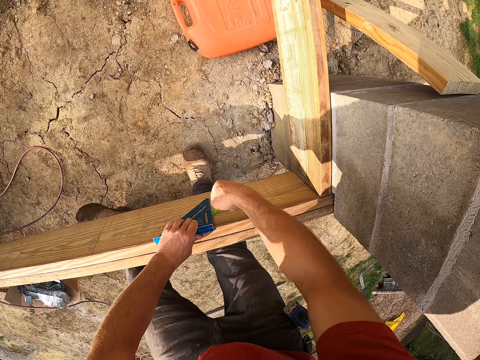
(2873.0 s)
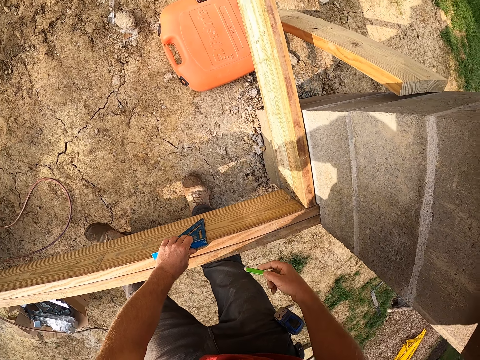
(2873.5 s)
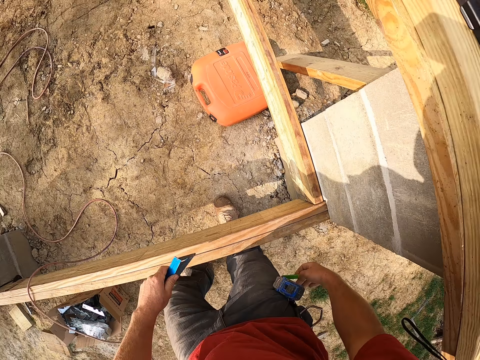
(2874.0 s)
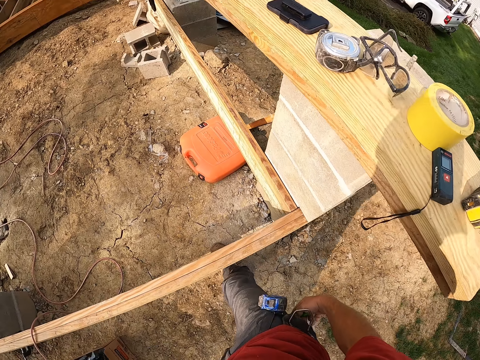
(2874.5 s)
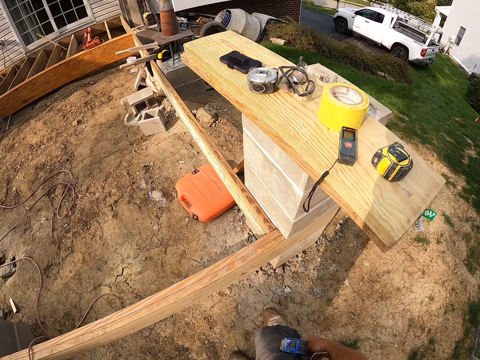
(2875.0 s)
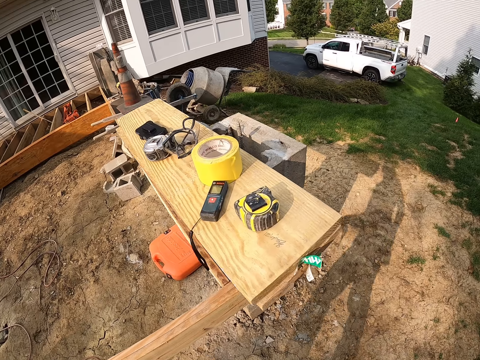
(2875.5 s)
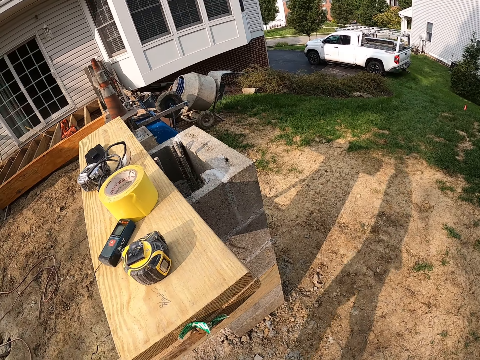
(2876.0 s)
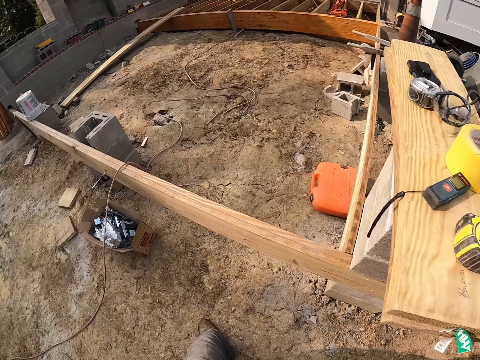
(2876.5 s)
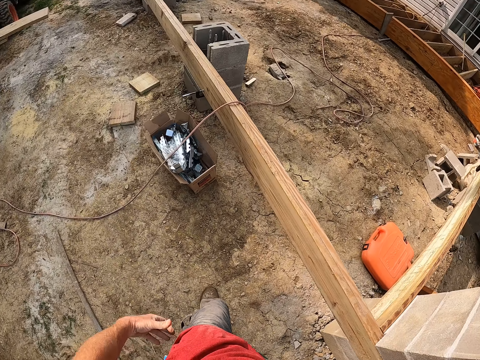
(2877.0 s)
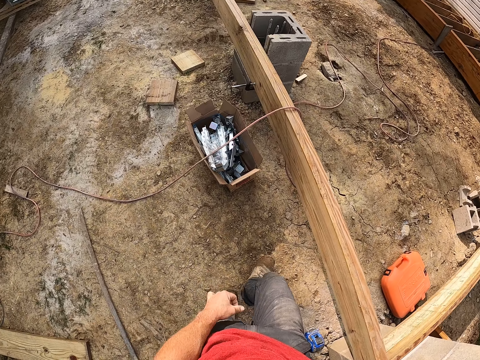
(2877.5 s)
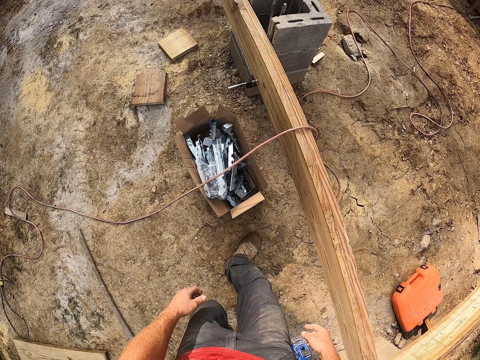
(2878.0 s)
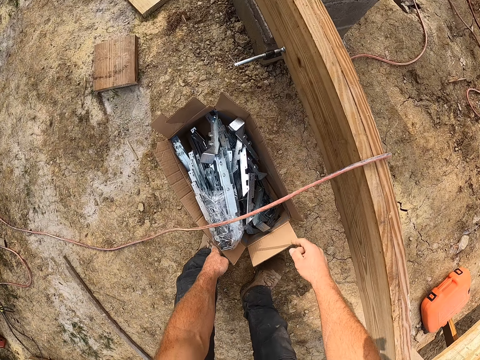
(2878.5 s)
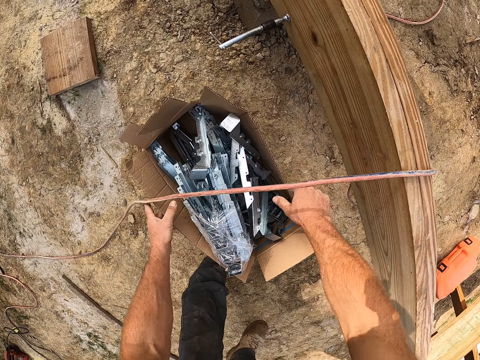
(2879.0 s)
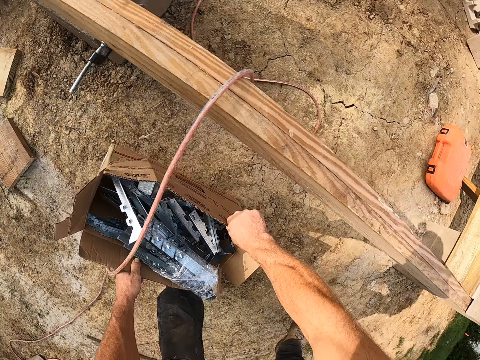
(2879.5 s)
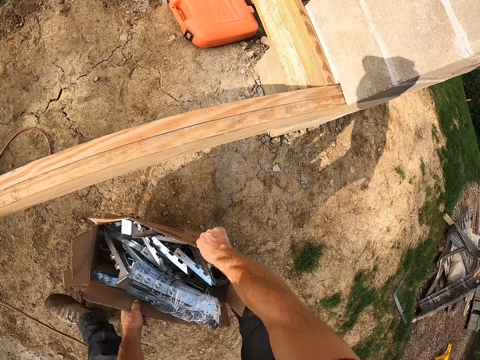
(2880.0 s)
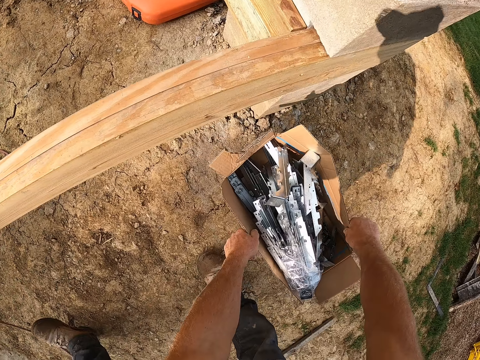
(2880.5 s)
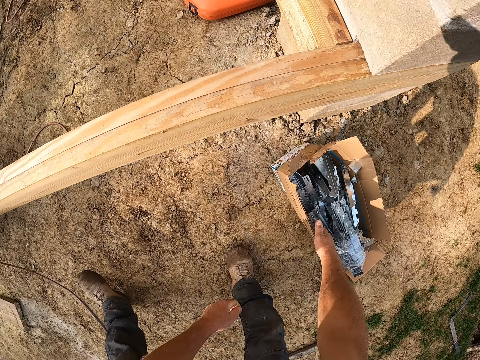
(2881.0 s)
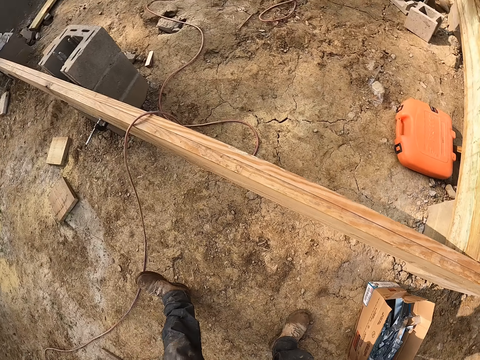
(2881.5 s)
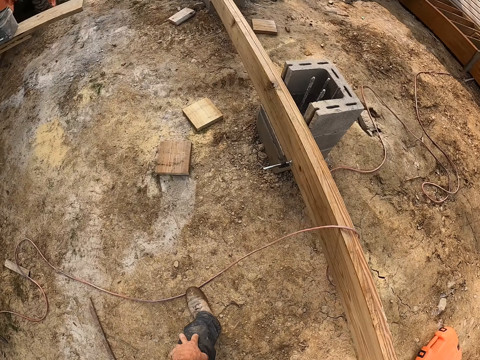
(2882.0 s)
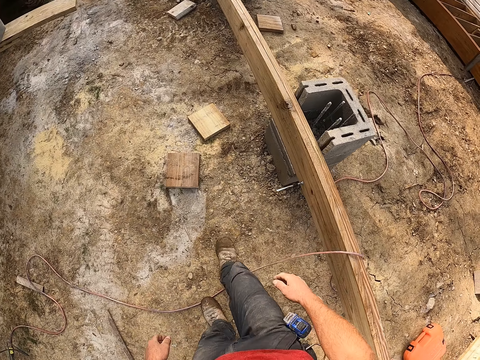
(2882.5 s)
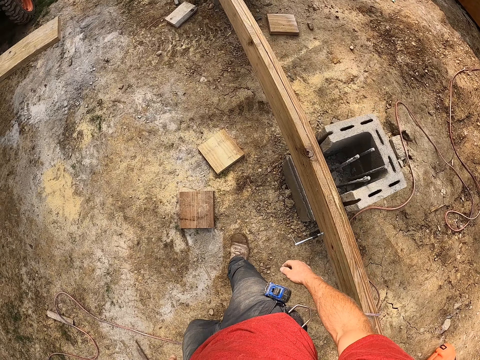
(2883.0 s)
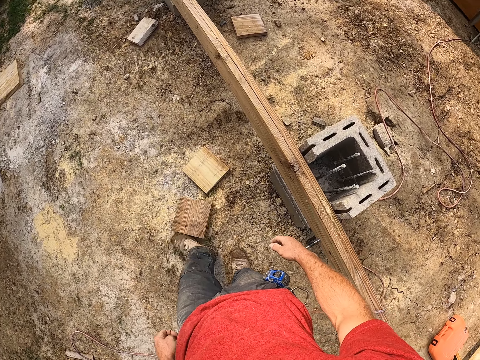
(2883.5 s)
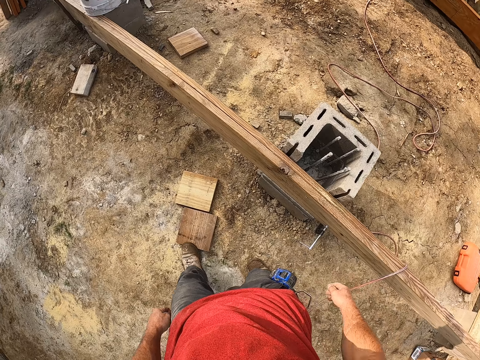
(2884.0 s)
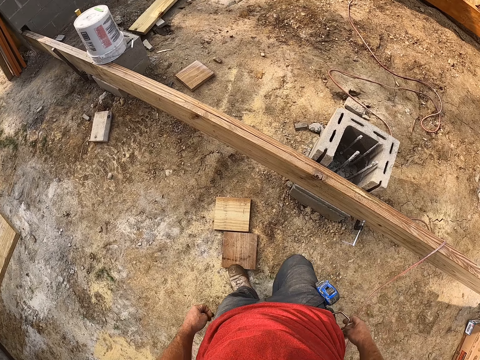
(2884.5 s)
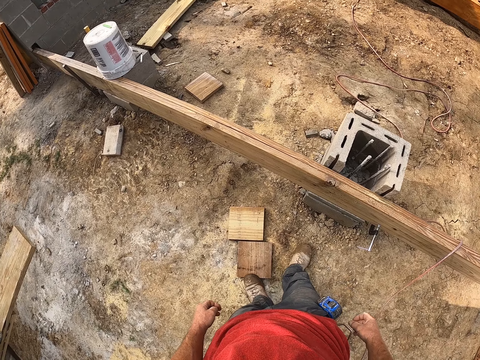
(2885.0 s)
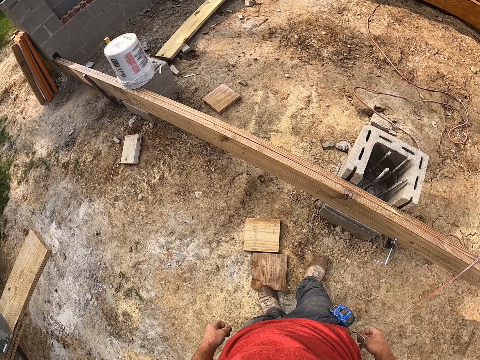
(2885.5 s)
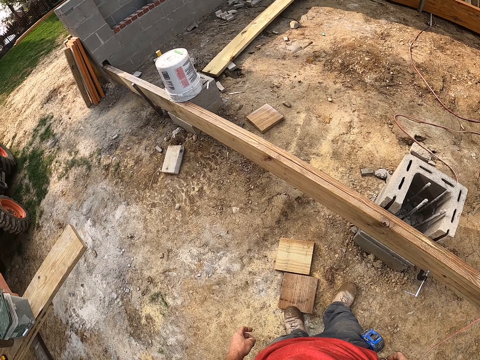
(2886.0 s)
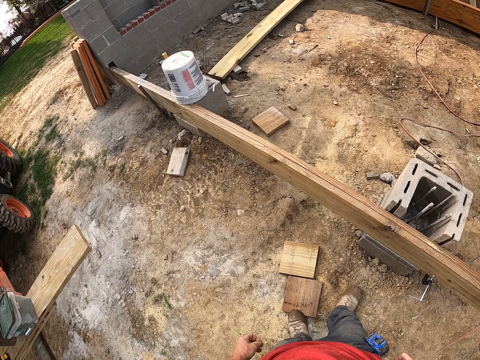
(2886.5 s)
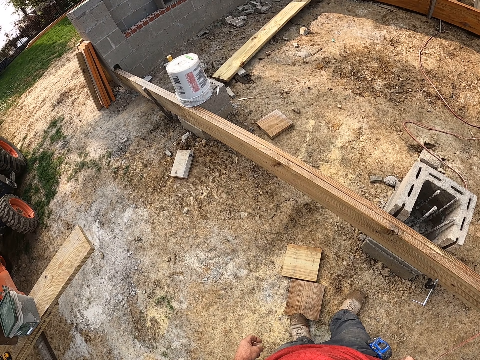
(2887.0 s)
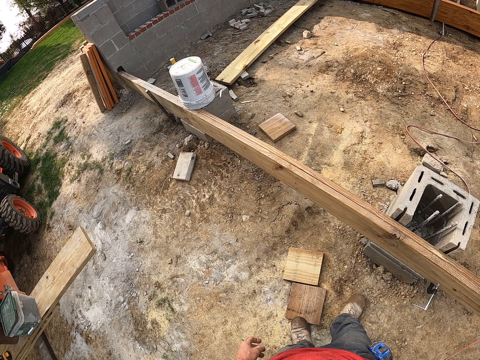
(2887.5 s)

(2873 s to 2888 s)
The camera wearer marks the wooden plank with the pencil. They walk around the building. They move a carton on the ground. They pick up the carton and drop the carton on the ground. They walk around the building.

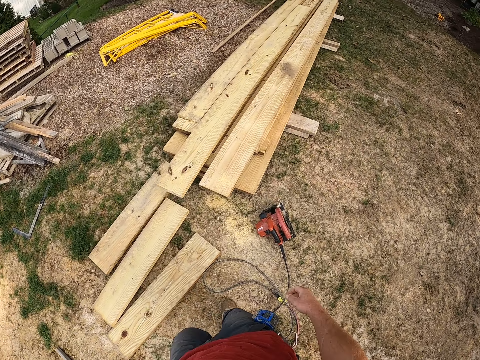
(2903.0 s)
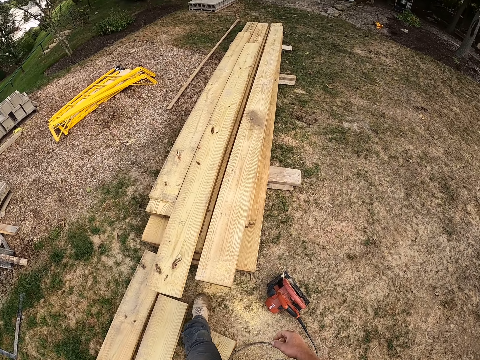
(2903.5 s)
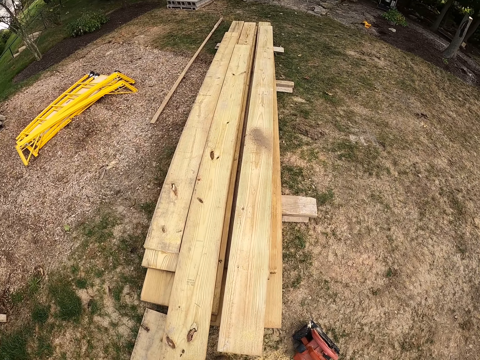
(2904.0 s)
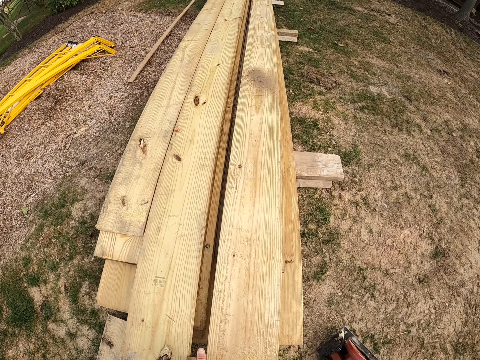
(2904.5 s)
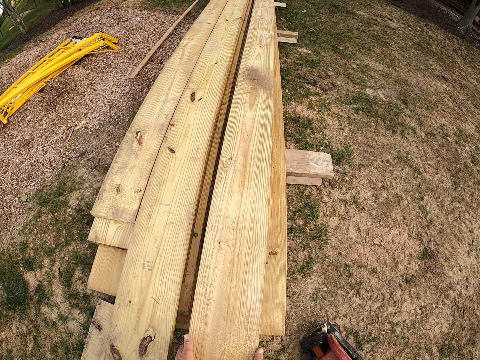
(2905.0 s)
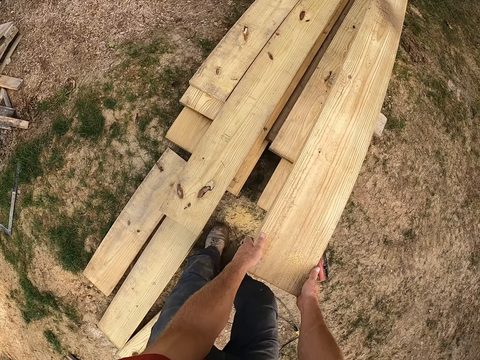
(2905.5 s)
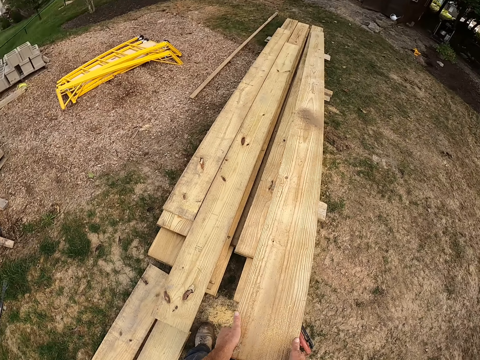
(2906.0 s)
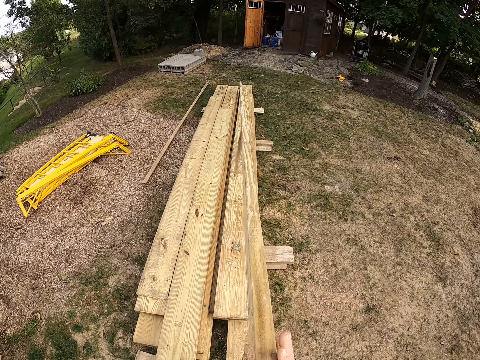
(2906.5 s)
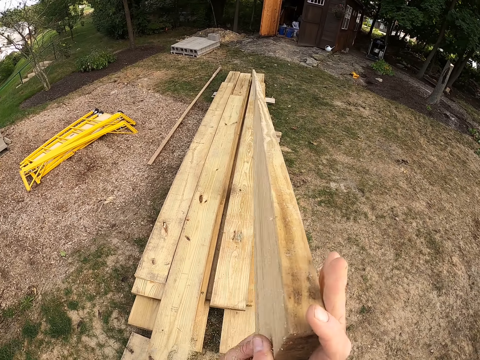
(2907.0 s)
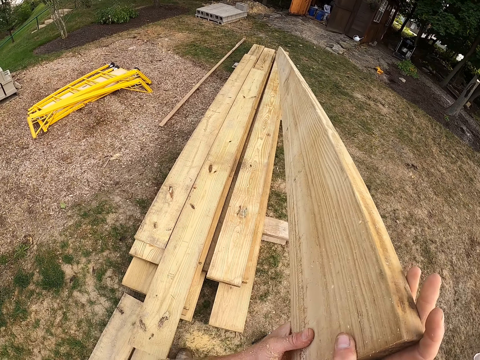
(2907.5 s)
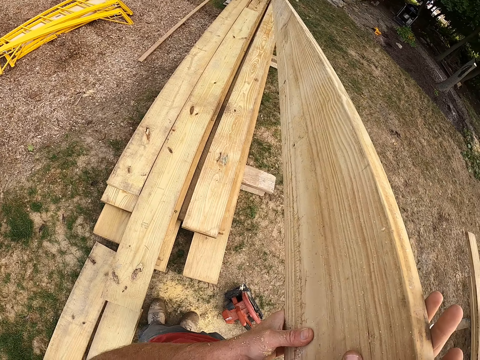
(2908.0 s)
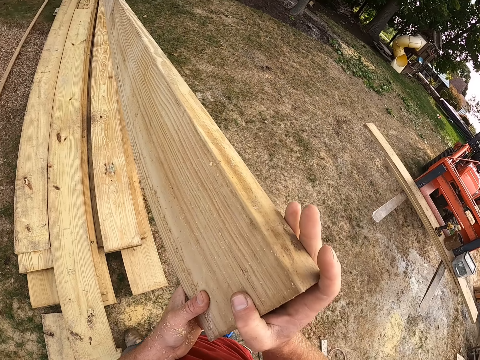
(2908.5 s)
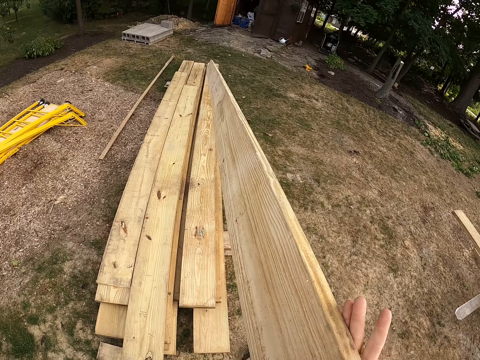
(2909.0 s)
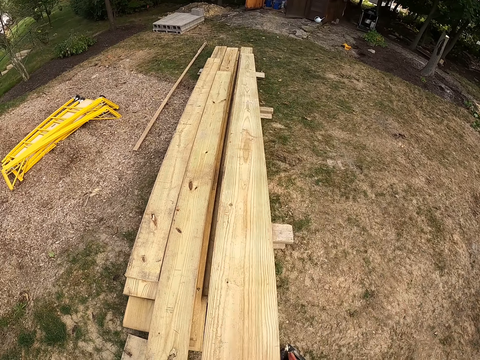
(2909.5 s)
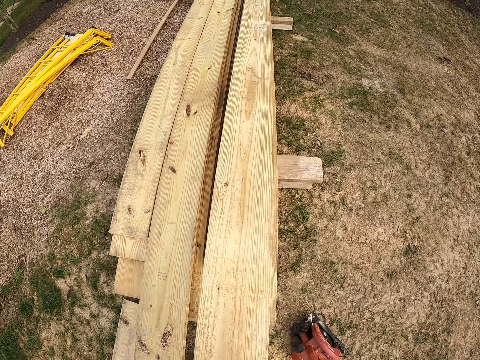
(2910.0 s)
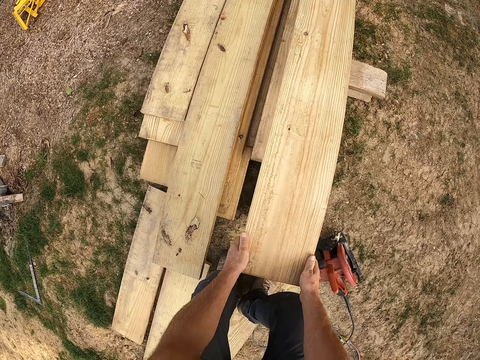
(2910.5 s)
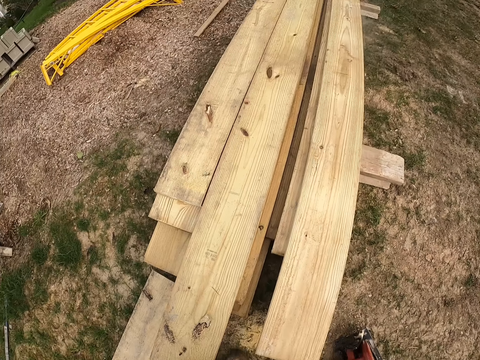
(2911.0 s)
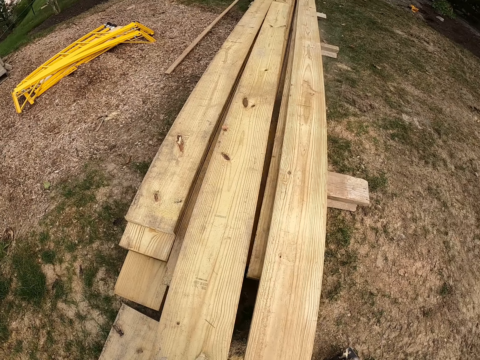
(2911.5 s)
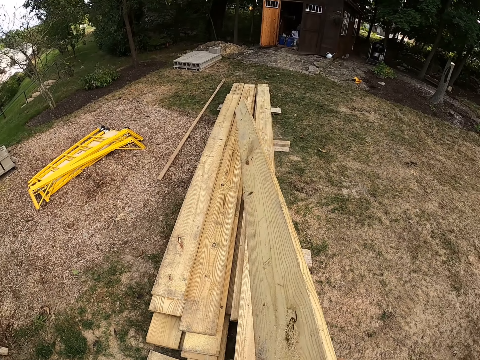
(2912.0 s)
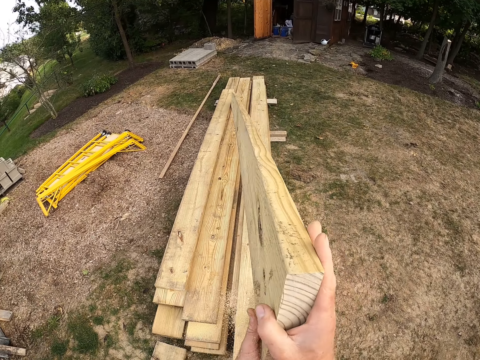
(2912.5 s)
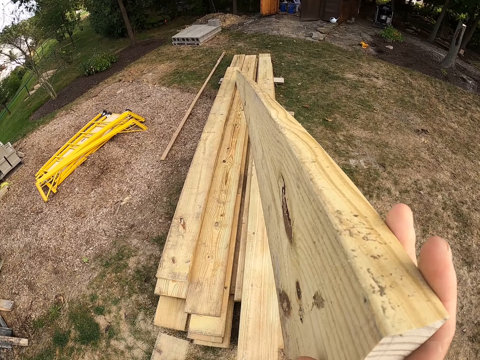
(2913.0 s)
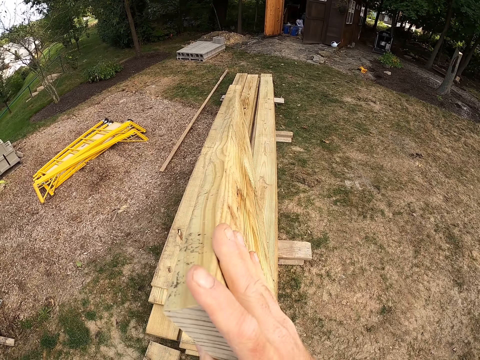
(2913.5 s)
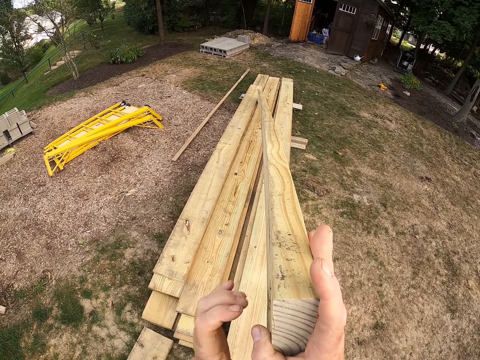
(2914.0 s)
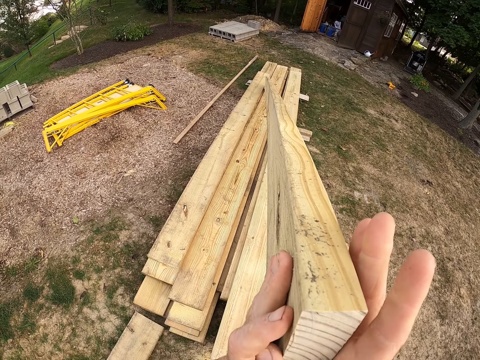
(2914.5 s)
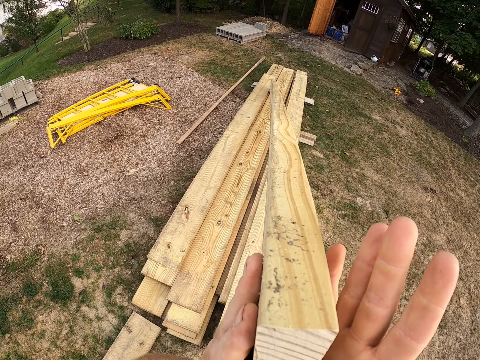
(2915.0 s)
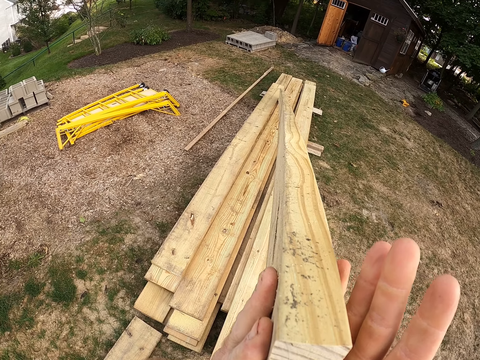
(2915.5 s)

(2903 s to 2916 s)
The camera wearer lifts a wooden plank. They look through the wooden plank. They drop the wooden plank on the ground. They lift the wooden plank. They look through the wooden plank.
